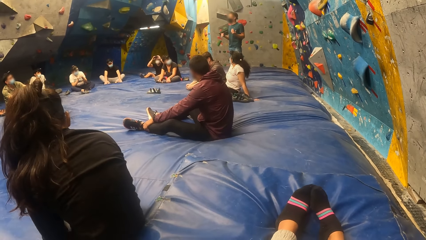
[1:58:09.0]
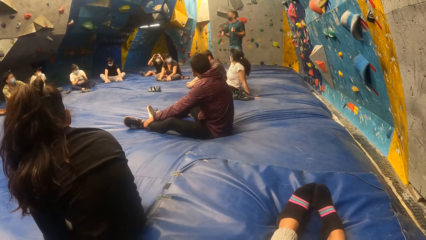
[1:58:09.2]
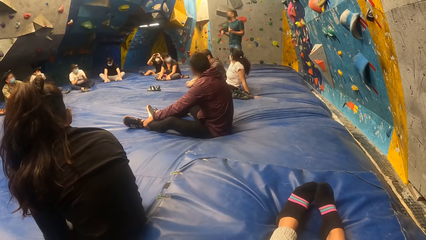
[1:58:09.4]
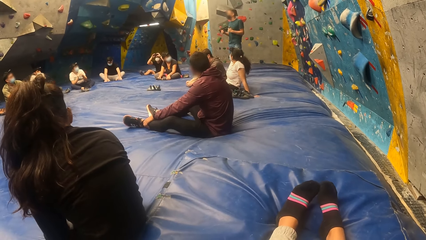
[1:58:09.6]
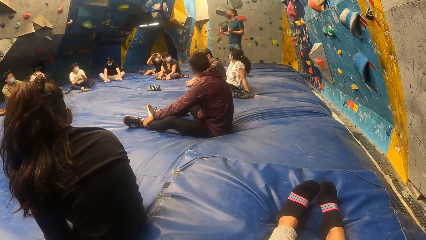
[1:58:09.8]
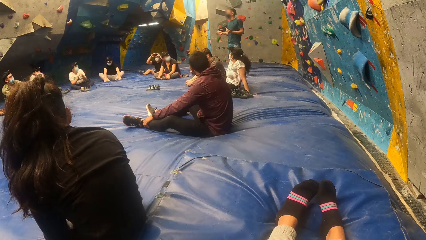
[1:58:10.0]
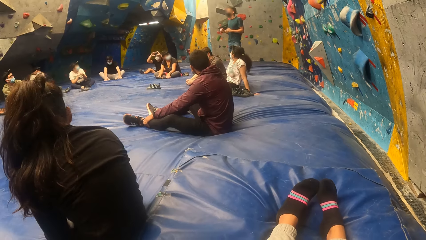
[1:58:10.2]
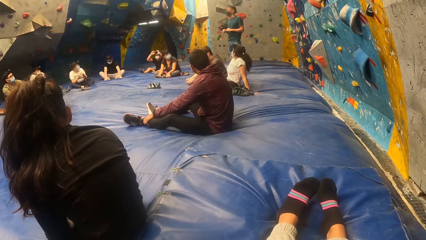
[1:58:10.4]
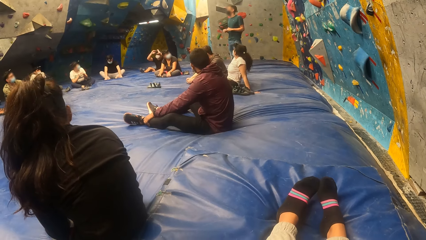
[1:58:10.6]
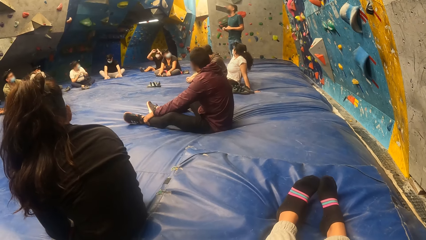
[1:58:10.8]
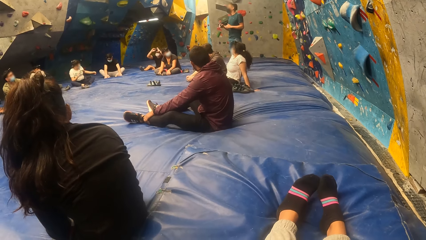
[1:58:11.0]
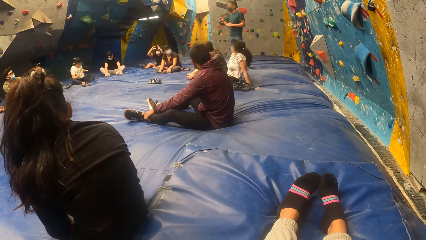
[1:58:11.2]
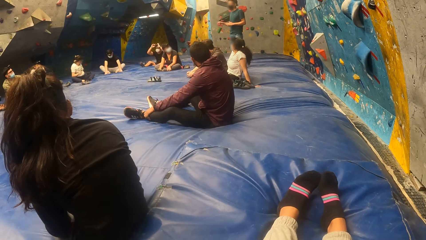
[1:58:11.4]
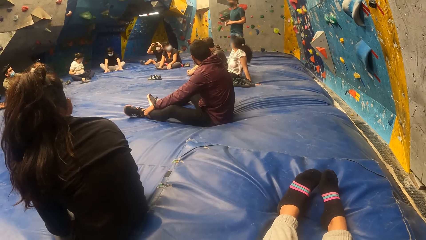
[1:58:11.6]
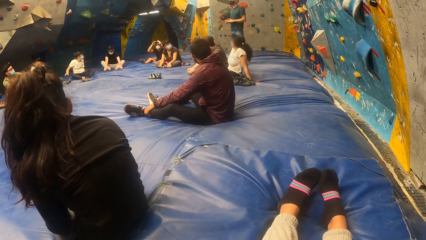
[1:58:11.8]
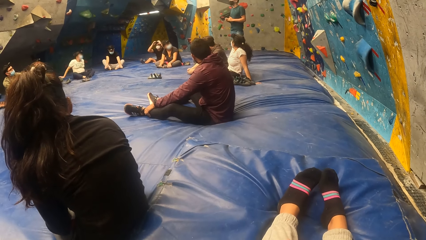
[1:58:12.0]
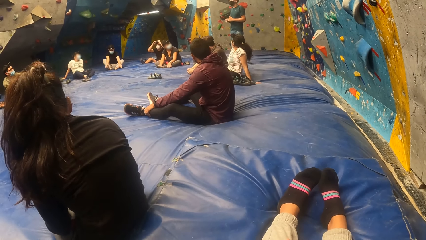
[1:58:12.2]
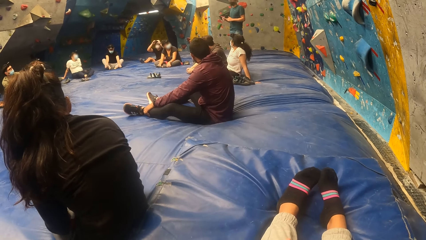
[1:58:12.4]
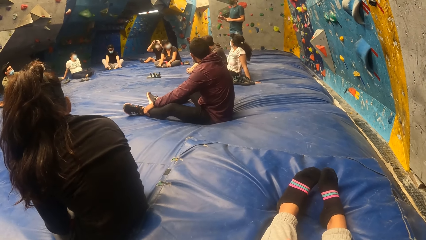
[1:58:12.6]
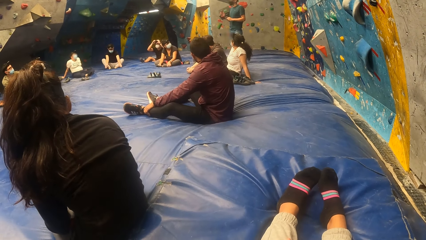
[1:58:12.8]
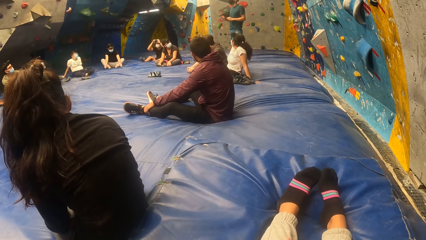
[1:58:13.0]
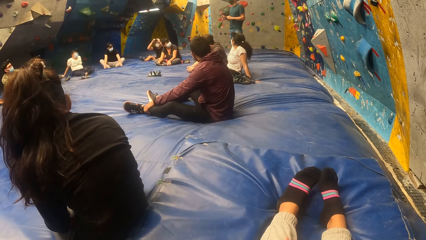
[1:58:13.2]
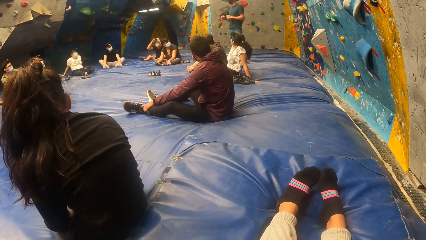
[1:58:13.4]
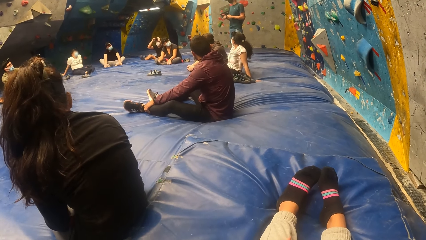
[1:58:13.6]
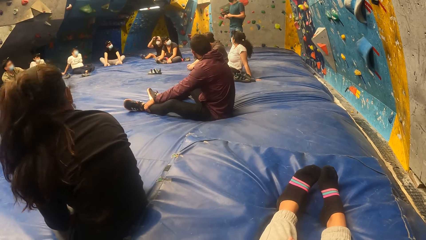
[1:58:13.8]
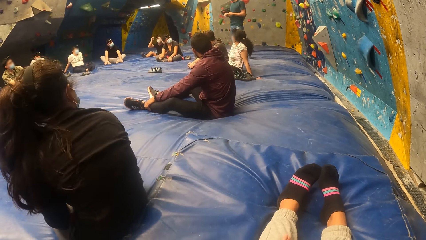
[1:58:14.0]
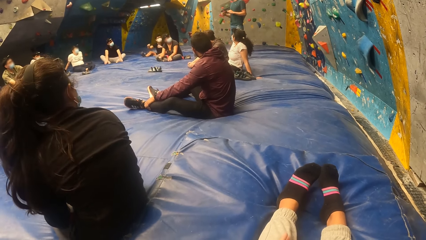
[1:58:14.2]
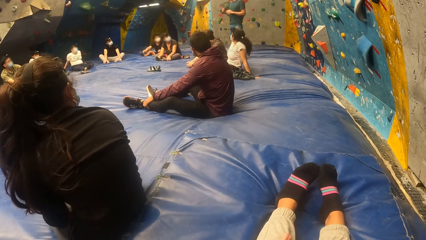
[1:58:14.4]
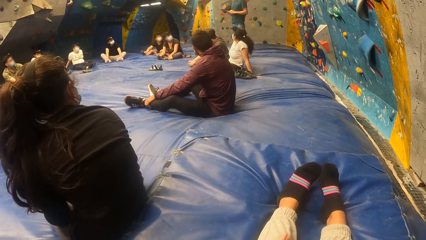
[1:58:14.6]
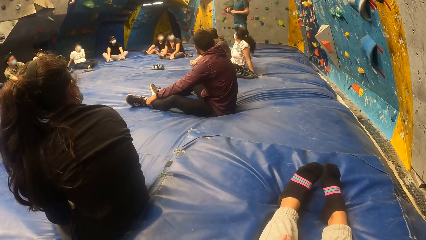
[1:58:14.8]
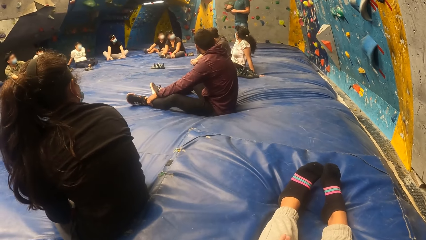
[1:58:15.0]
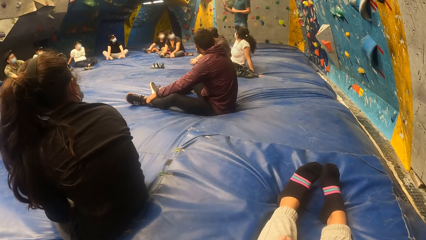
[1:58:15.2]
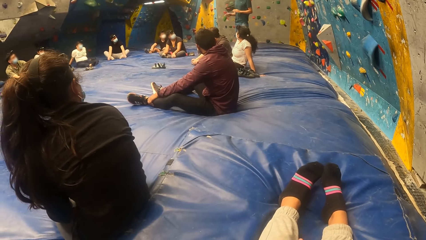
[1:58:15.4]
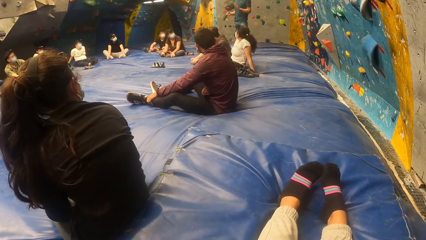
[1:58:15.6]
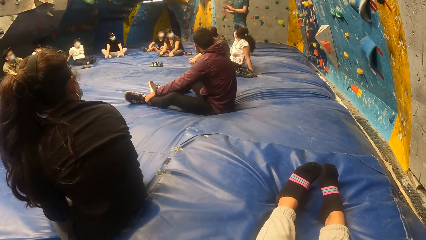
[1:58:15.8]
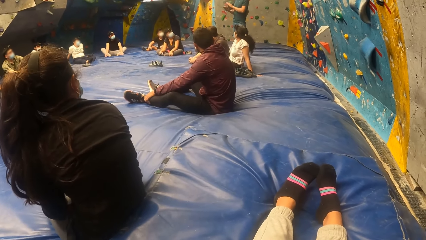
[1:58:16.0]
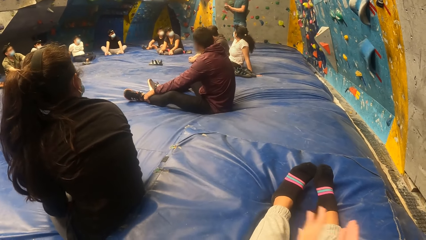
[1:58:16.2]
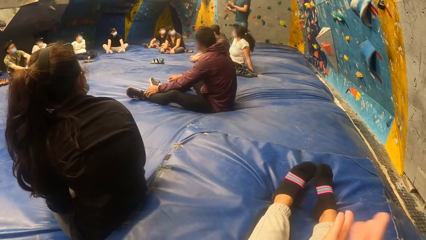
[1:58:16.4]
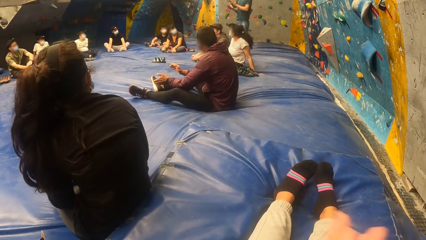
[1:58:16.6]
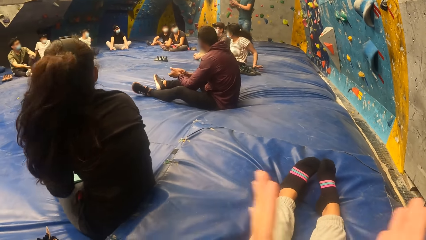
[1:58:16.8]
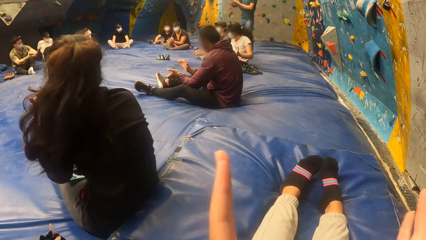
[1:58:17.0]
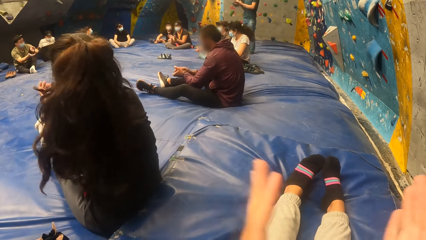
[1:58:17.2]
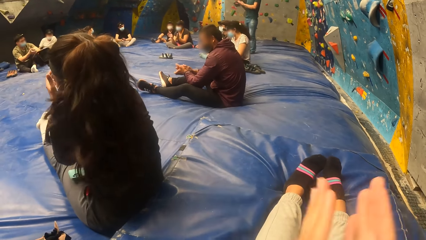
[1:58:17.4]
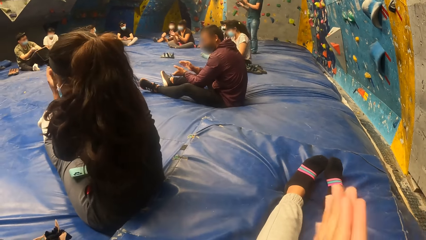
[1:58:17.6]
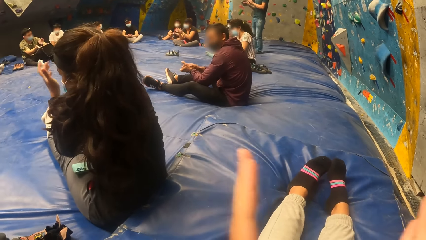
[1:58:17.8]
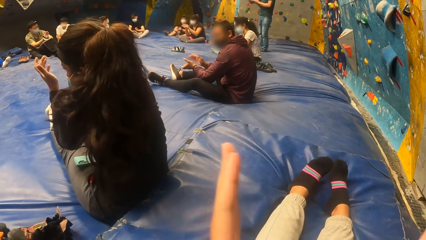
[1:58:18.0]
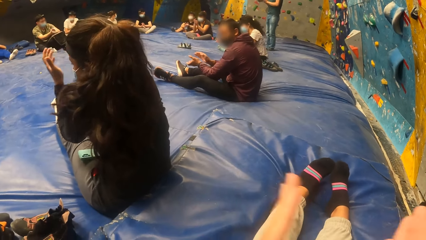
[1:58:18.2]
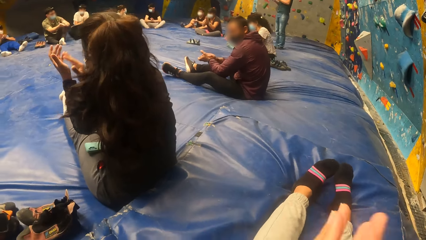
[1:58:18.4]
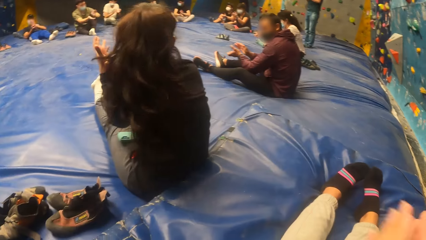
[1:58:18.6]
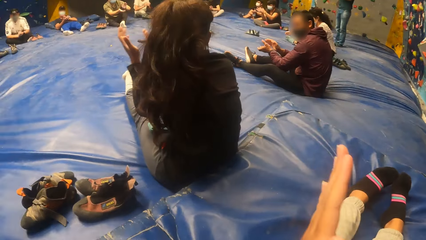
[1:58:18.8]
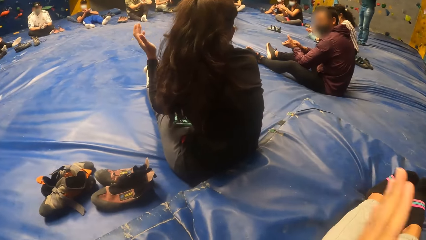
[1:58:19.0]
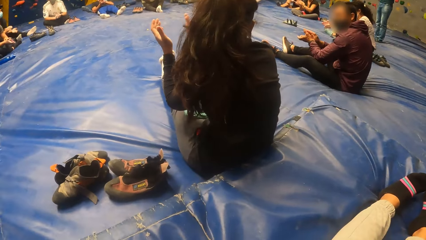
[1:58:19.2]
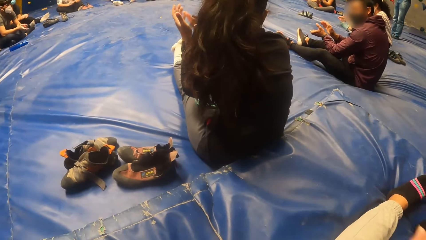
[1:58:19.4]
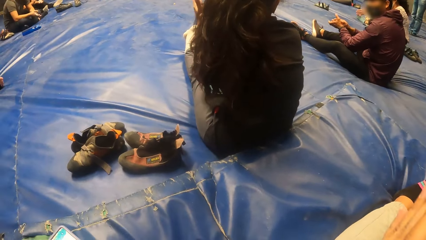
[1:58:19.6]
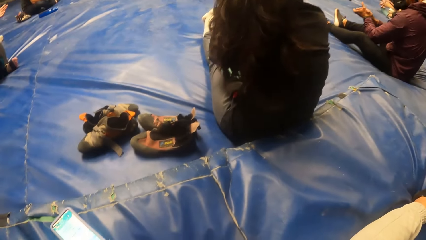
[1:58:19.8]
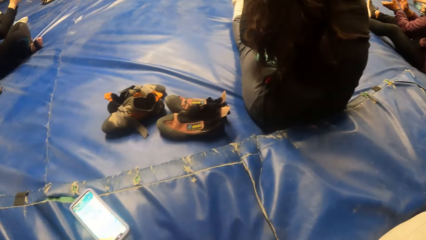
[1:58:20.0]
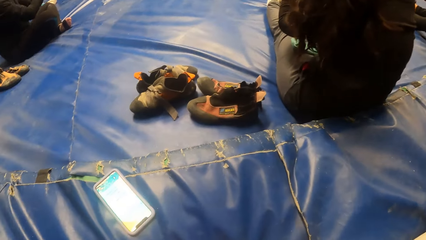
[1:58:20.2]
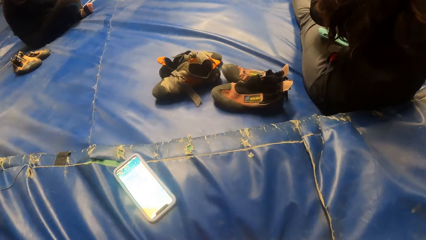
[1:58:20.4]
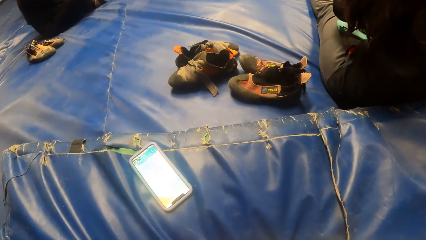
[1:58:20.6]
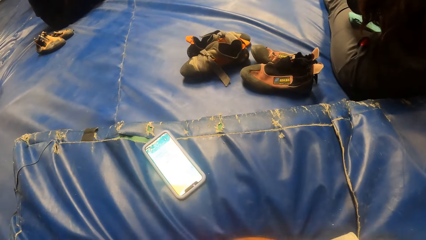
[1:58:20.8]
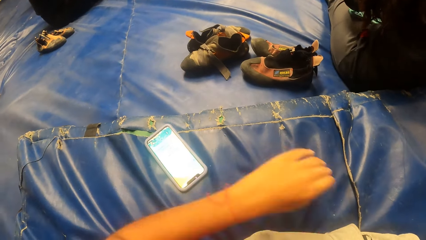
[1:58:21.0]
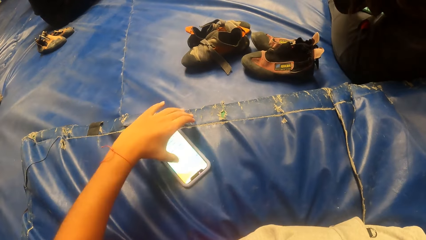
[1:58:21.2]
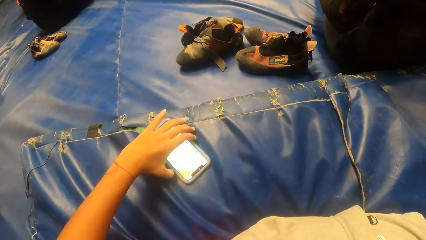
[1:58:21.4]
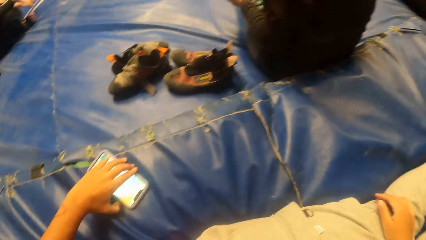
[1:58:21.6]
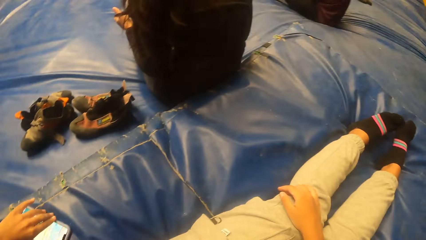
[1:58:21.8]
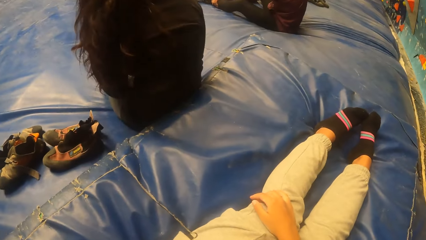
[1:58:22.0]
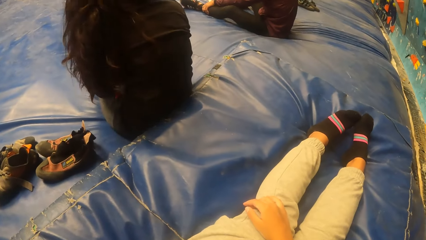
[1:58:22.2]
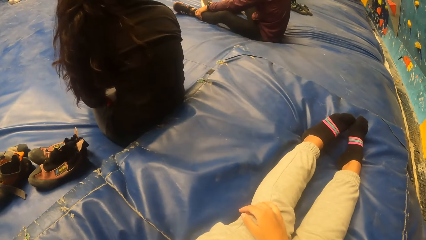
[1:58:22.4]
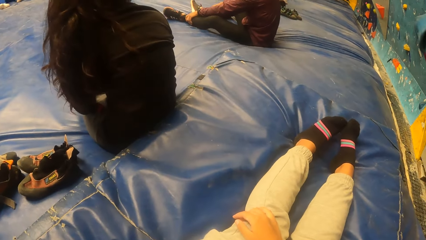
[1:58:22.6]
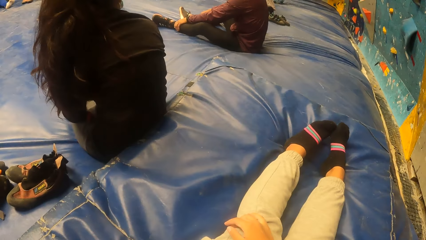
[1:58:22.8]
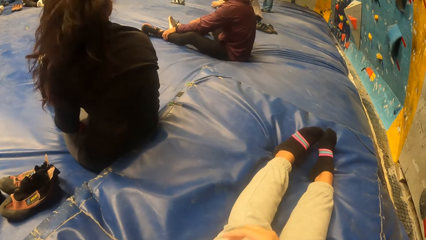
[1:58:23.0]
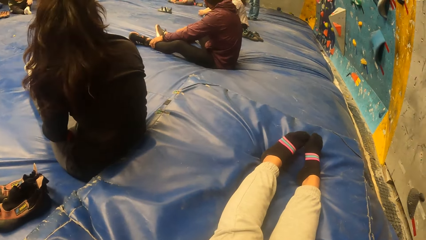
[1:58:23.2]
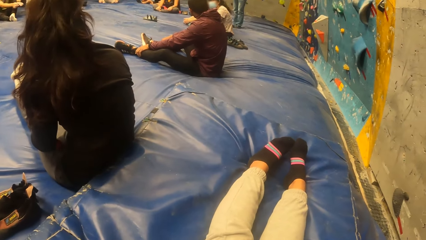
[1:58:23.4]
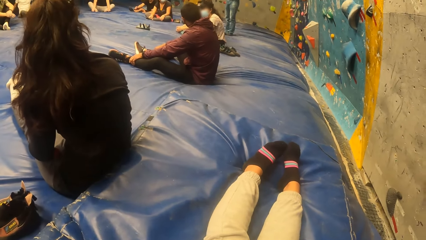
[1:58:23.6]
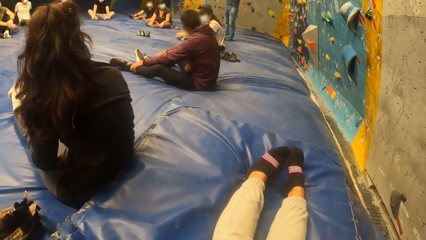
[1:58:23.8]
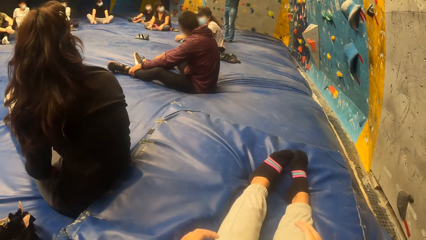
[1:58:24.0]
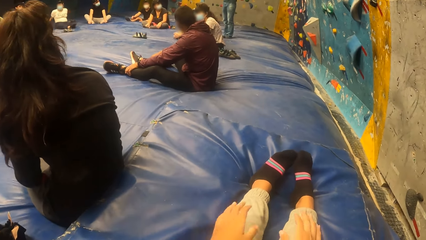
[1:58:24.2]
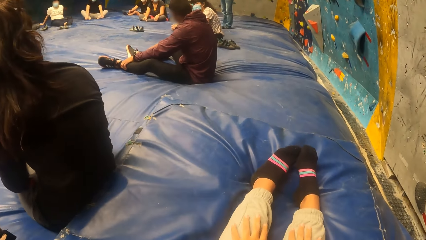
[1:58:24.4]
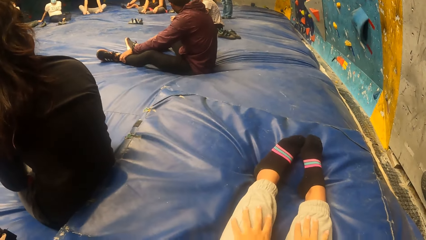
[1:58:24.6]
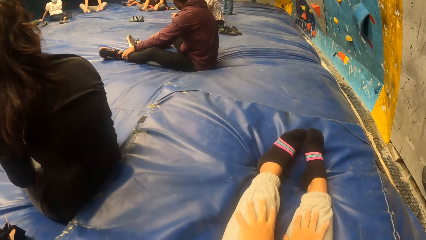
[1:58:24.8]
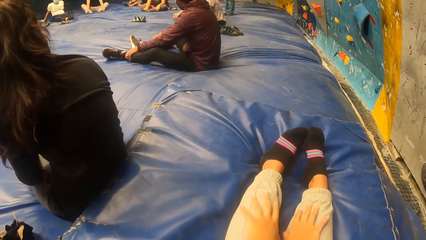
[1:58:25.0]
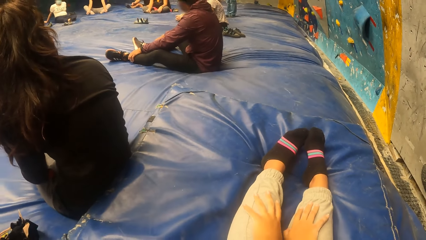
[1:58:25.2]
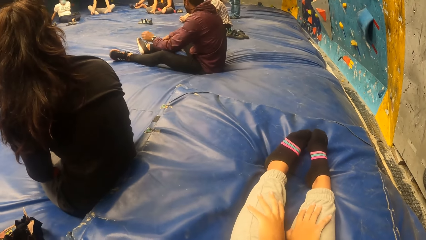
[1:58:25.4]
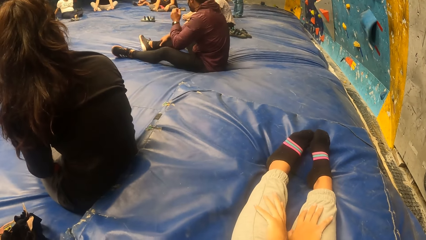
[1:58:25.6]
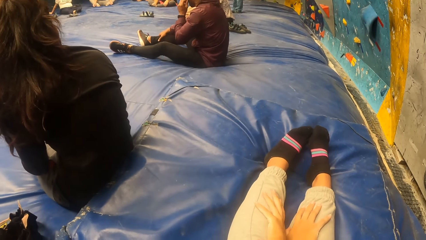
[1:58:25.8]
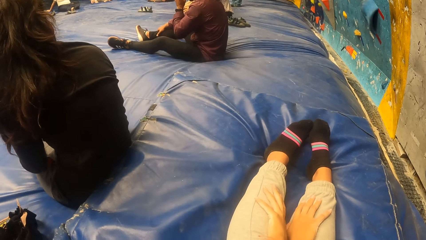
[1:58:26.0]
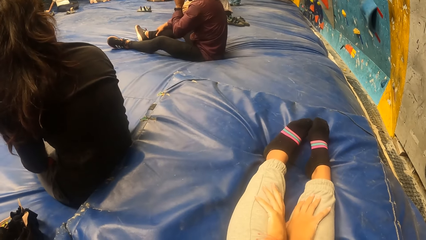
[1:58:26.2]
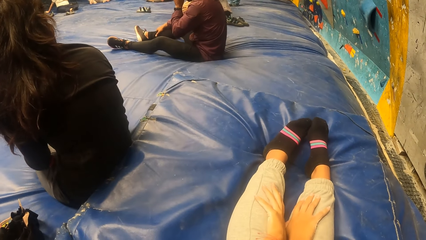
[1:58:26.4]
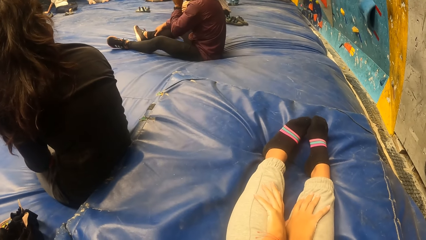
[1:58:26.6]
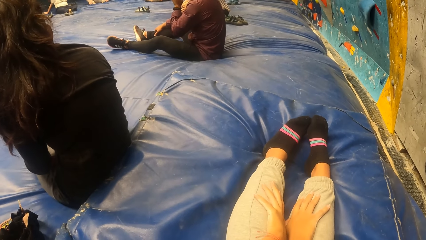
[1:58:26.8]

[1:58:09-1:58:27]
The camera wearer looks at a man. She claps her hands together. She looks around. She operates a smart phone with her left hand. She looks around. She puts hands on the legs.
